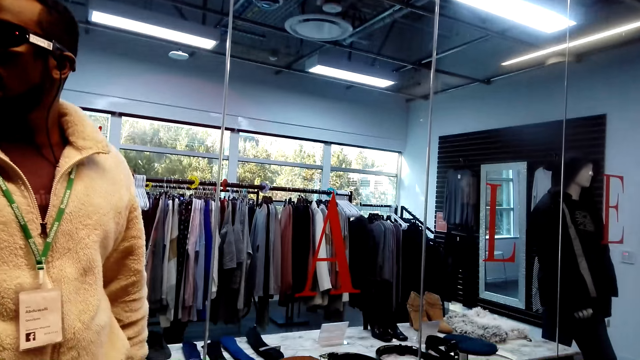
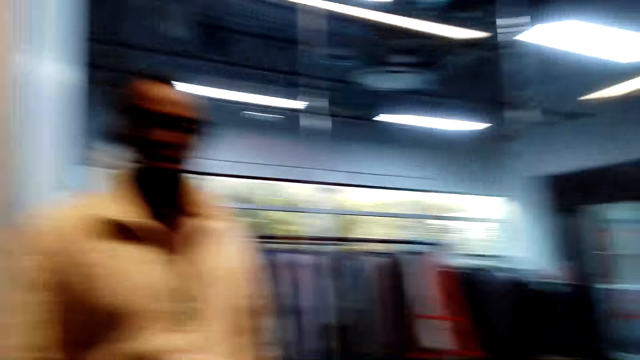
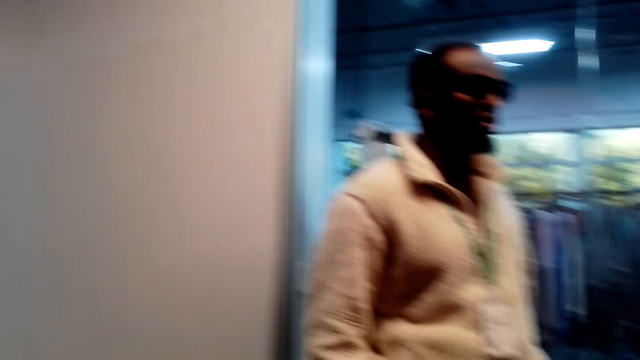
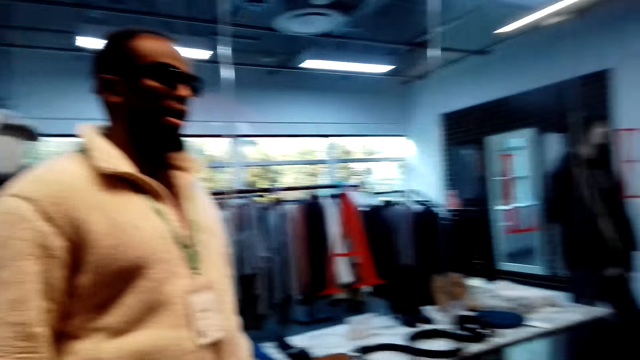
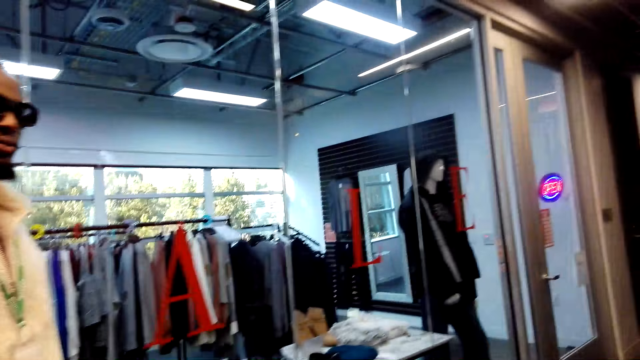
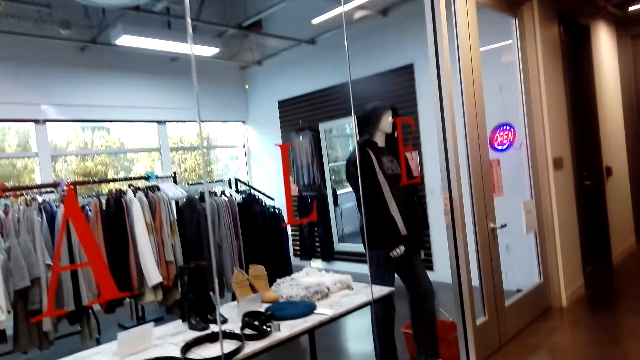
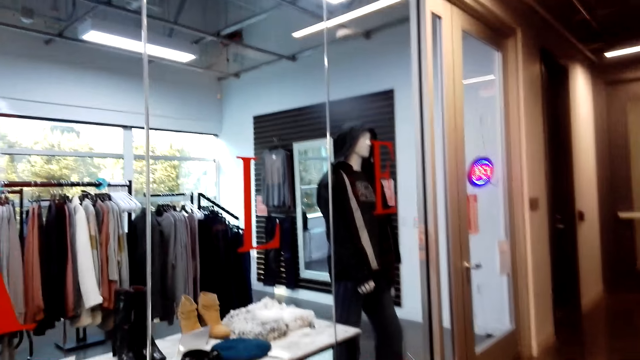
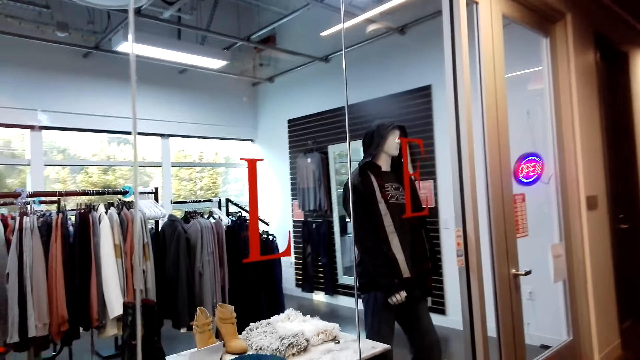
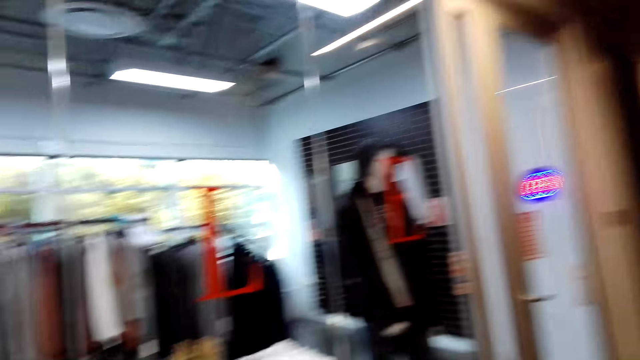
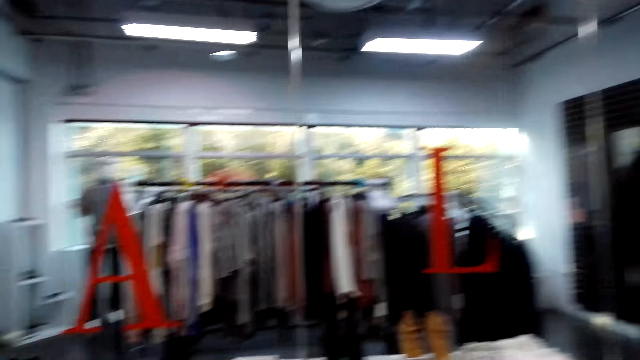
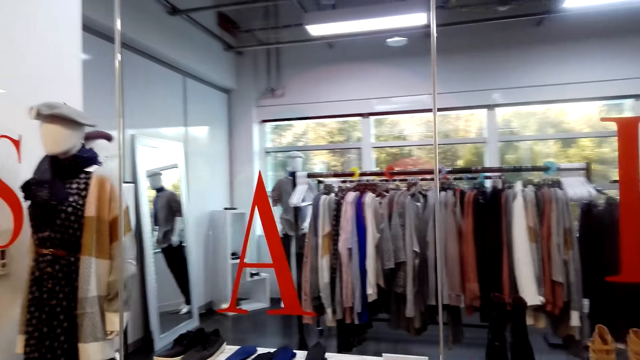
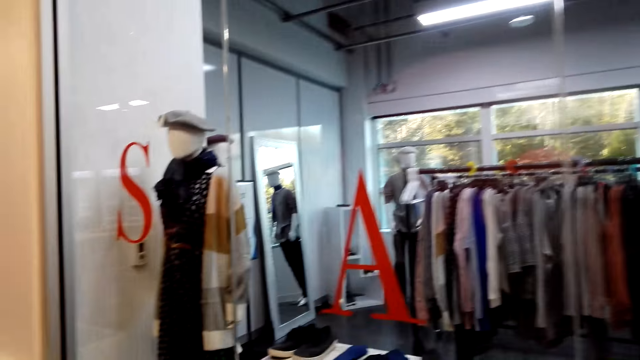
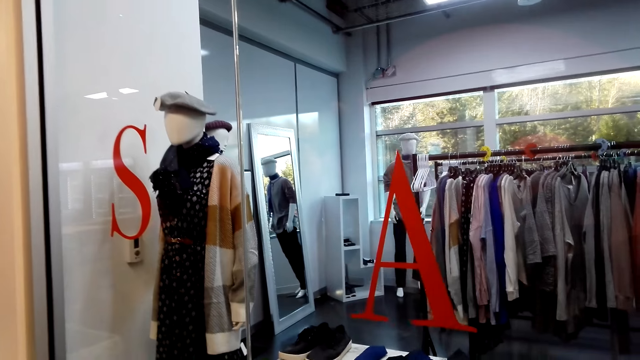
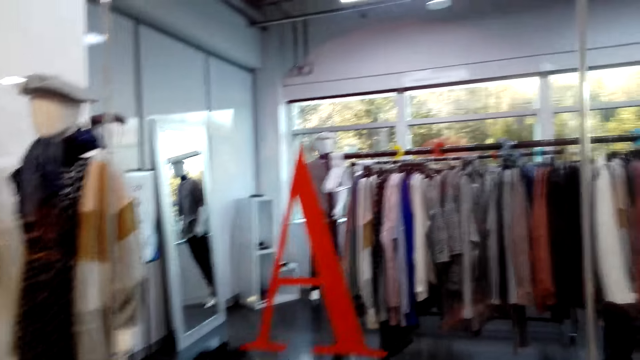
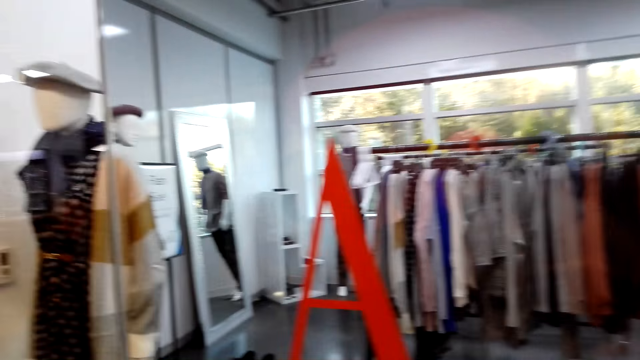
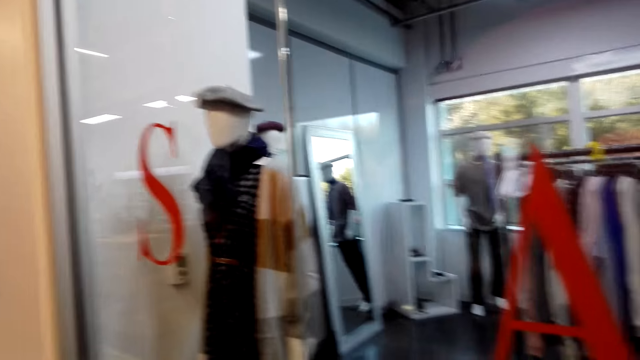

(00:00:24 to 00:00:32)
The camera wearer talks to a man.

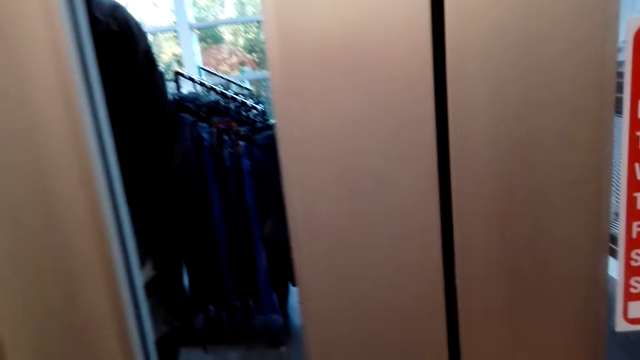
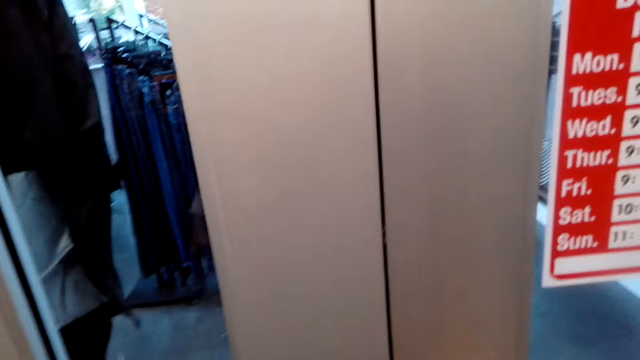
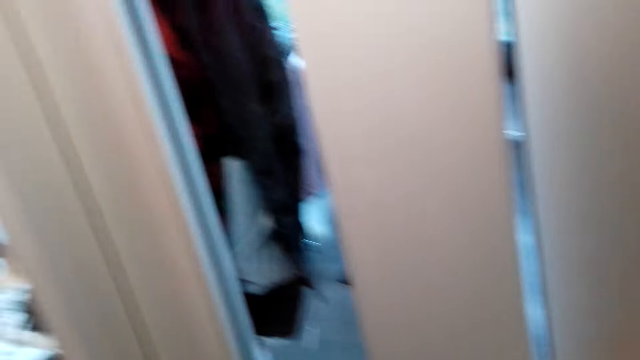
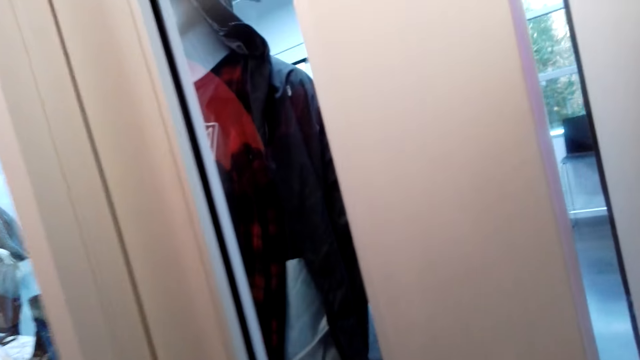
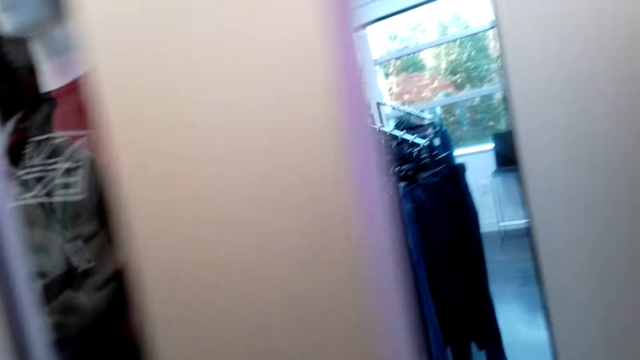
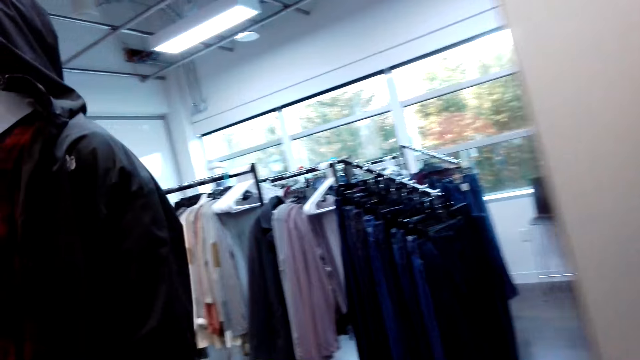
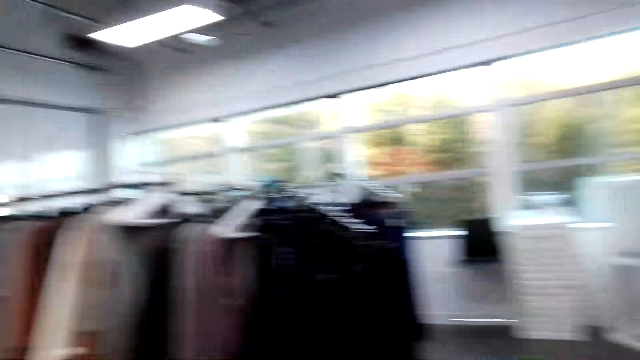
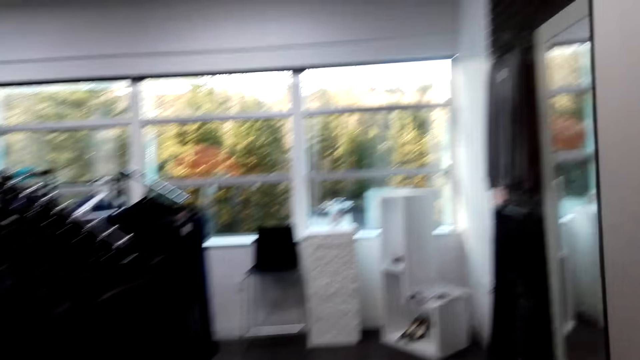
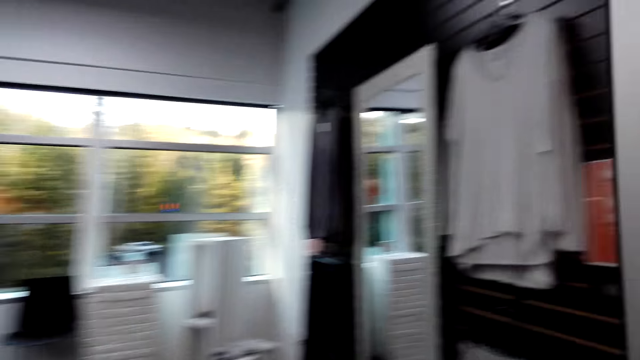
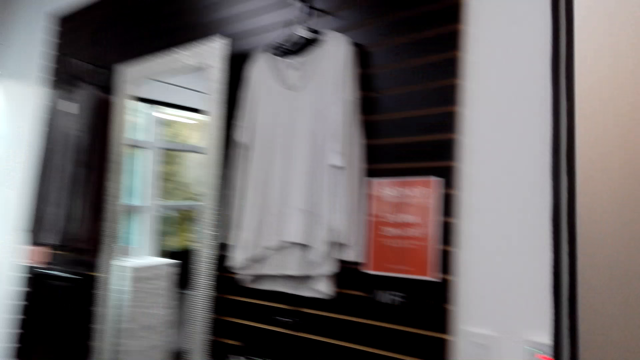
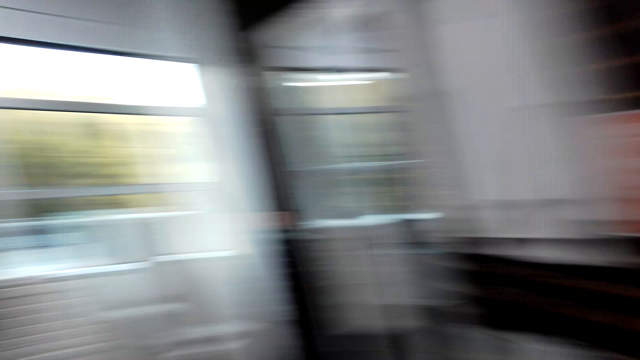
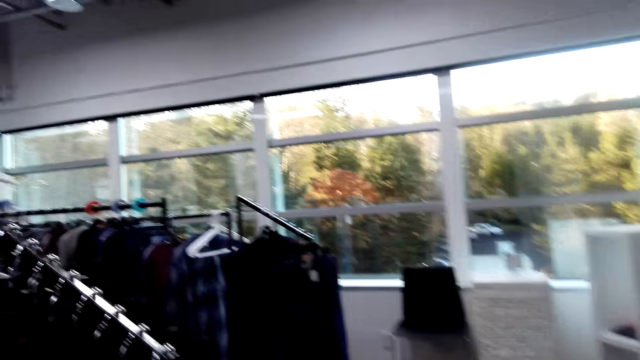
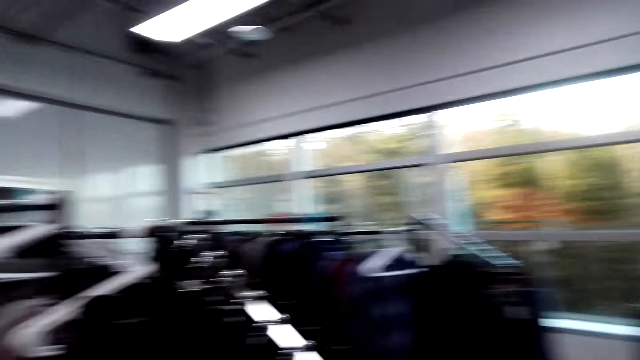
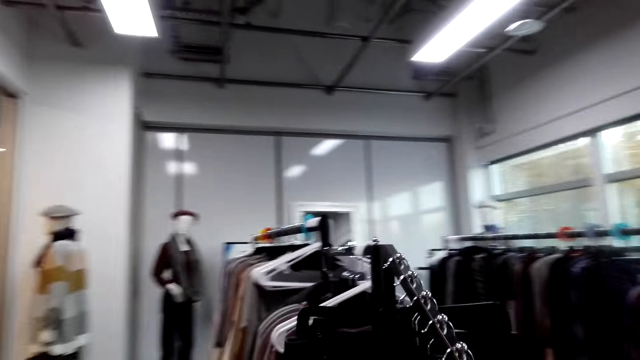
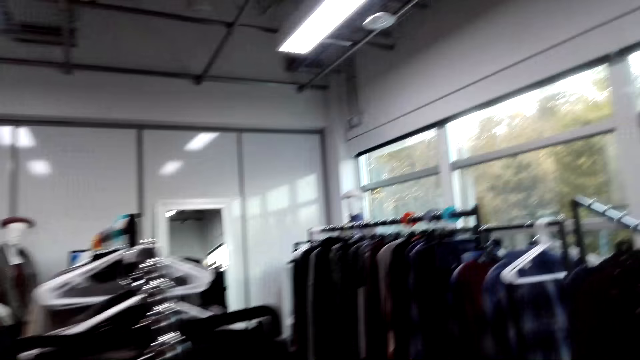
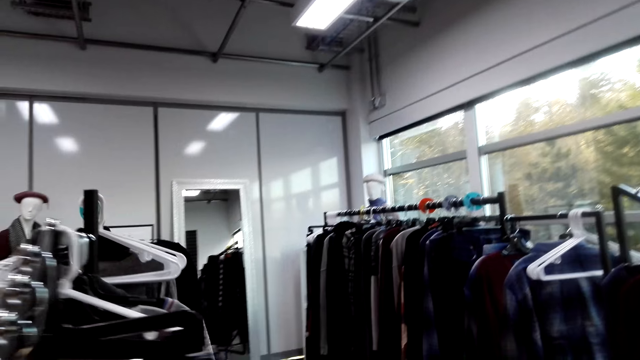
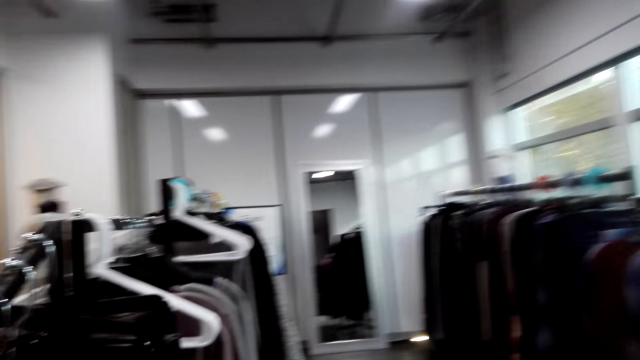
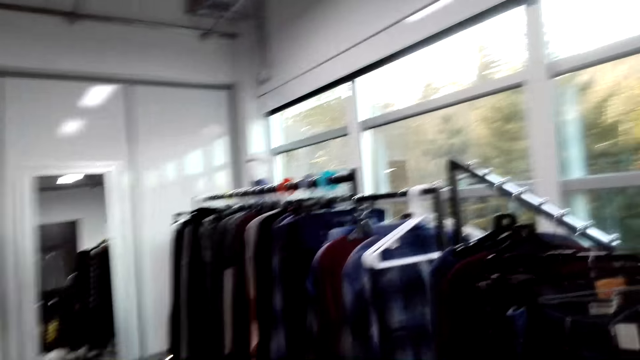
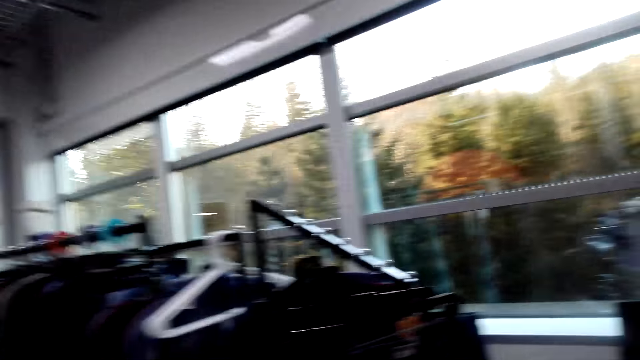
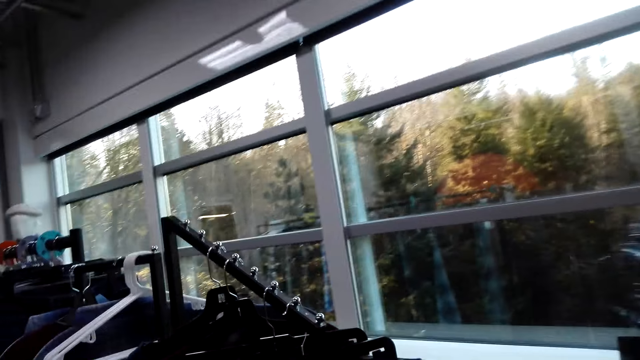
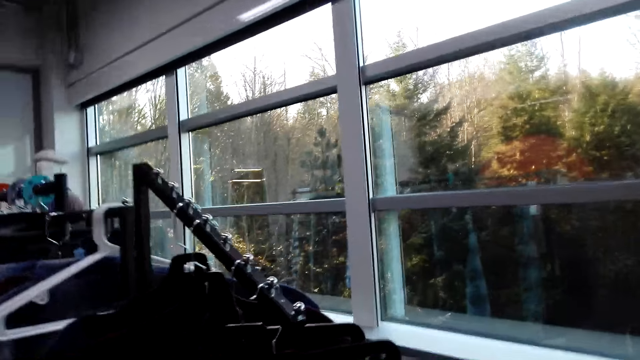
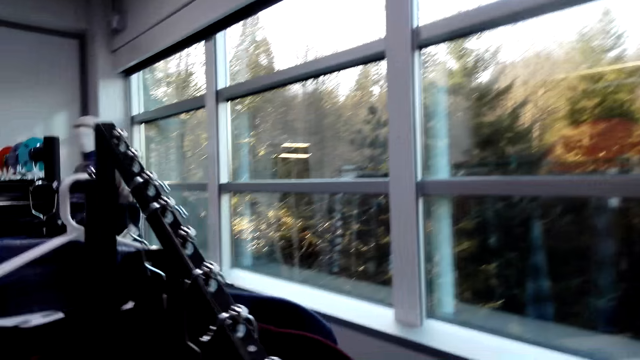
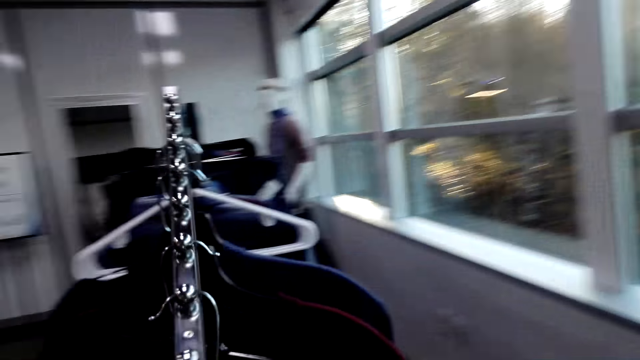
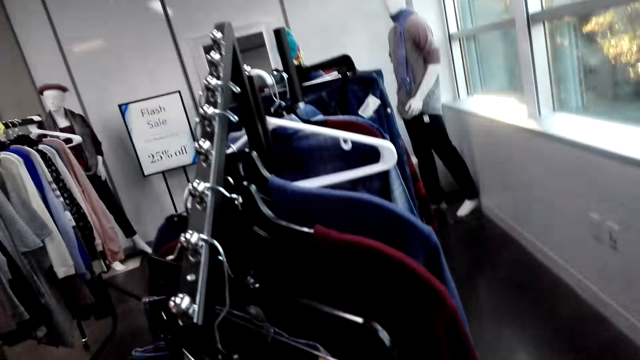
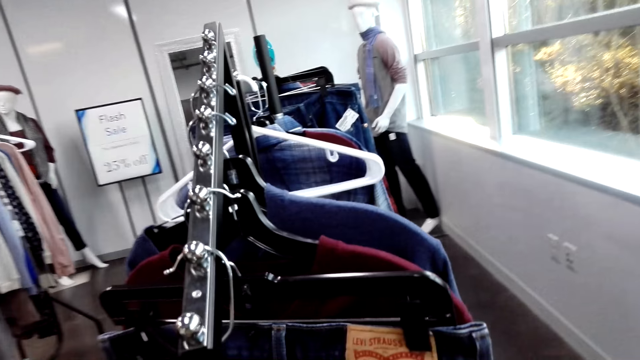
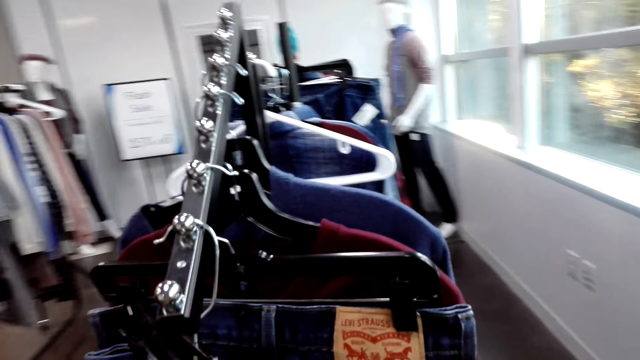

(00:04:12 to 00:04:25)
The camera wearer opens the door. They walk through the door. They look through clothes.
